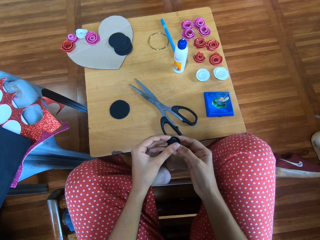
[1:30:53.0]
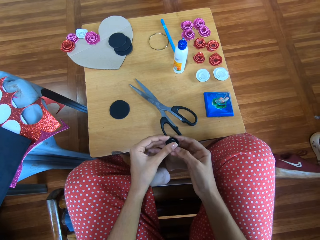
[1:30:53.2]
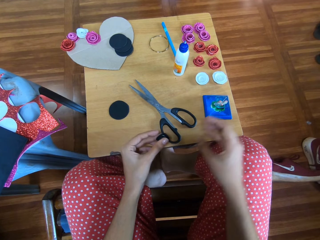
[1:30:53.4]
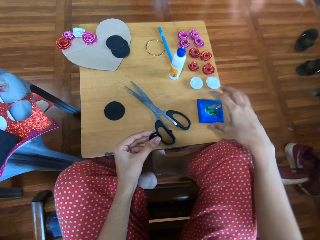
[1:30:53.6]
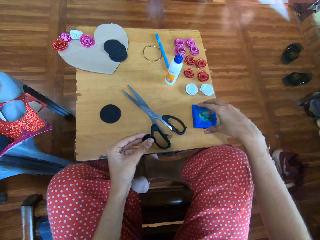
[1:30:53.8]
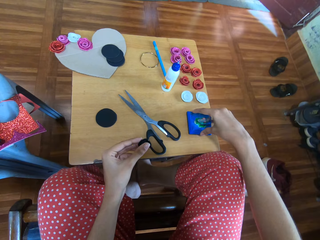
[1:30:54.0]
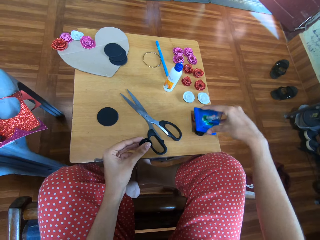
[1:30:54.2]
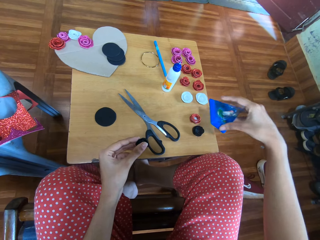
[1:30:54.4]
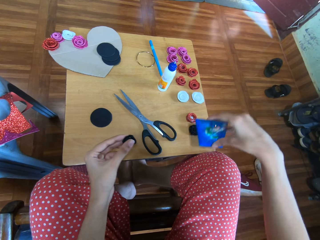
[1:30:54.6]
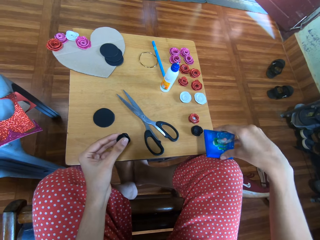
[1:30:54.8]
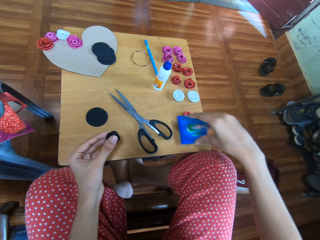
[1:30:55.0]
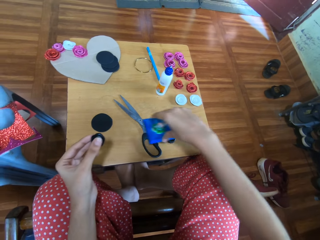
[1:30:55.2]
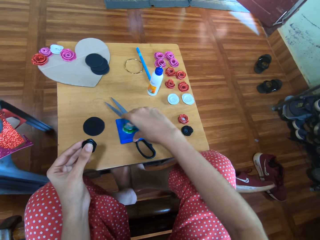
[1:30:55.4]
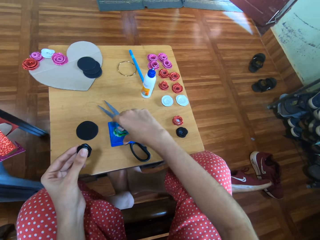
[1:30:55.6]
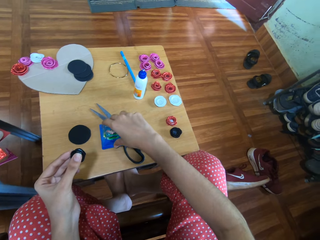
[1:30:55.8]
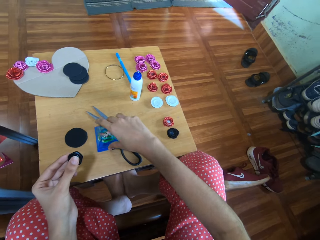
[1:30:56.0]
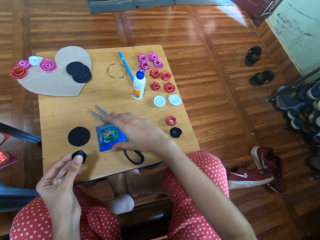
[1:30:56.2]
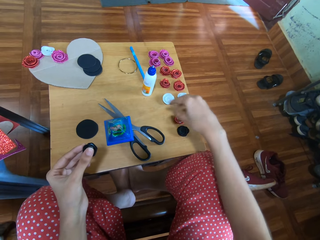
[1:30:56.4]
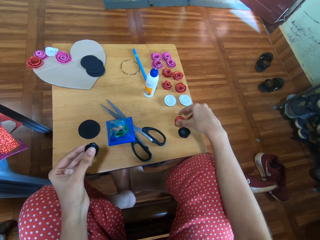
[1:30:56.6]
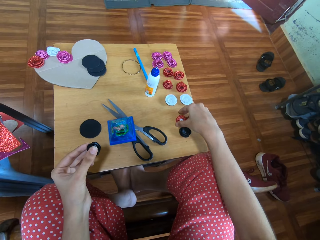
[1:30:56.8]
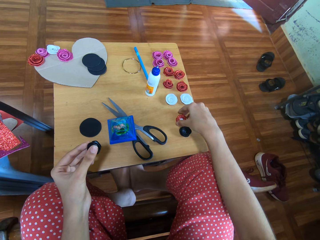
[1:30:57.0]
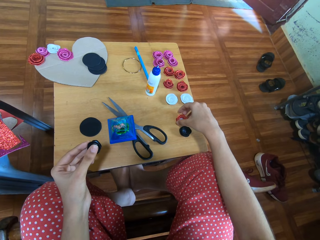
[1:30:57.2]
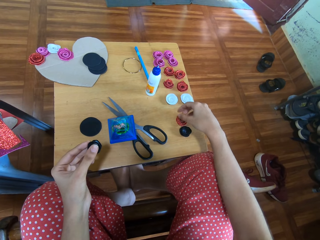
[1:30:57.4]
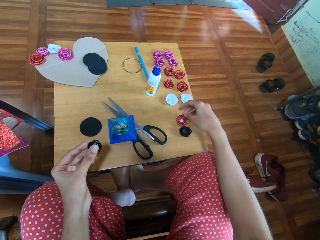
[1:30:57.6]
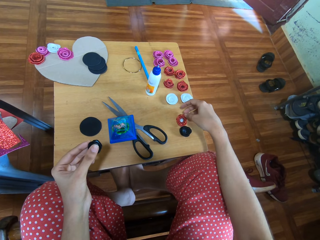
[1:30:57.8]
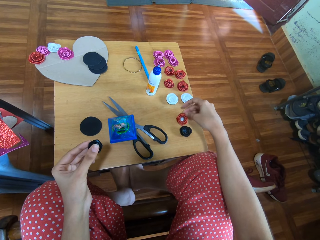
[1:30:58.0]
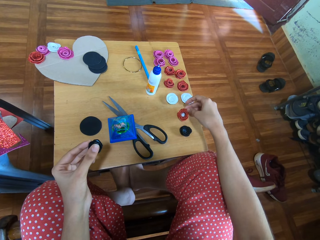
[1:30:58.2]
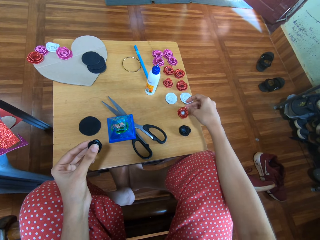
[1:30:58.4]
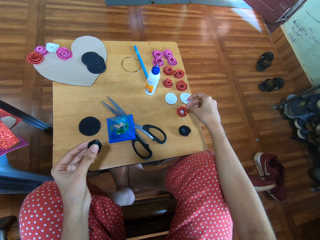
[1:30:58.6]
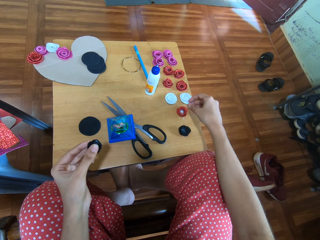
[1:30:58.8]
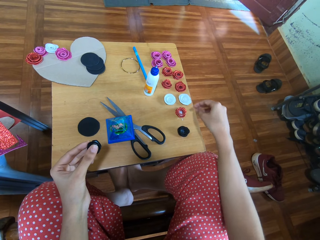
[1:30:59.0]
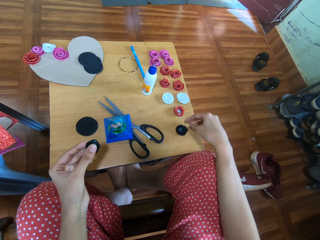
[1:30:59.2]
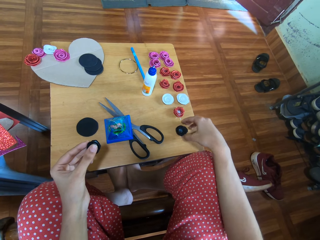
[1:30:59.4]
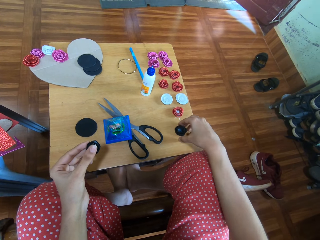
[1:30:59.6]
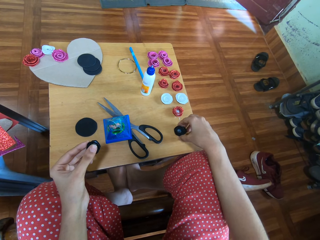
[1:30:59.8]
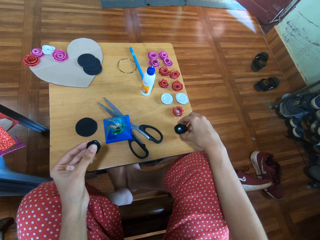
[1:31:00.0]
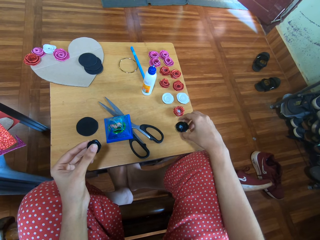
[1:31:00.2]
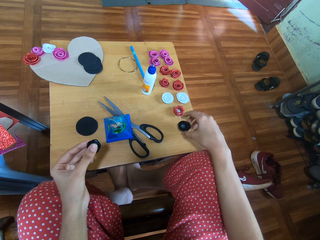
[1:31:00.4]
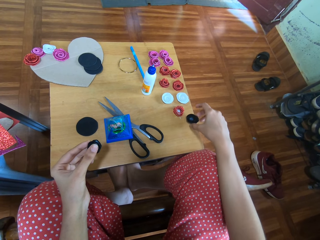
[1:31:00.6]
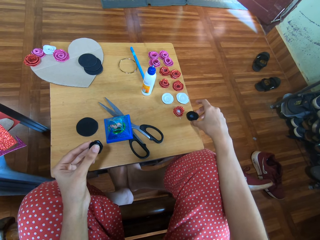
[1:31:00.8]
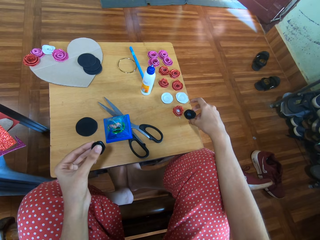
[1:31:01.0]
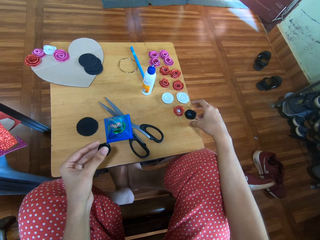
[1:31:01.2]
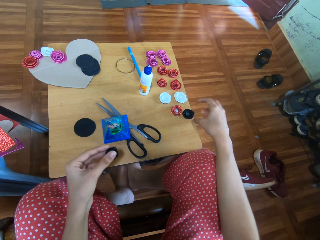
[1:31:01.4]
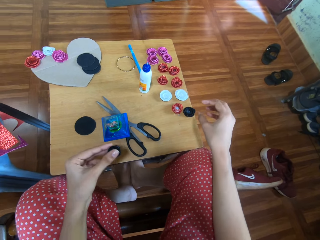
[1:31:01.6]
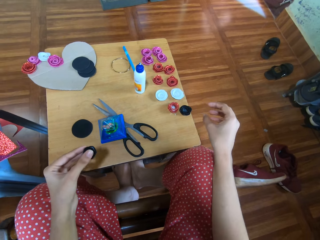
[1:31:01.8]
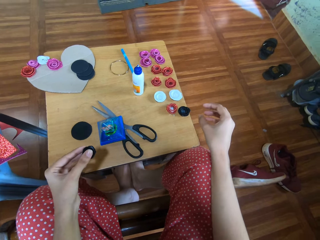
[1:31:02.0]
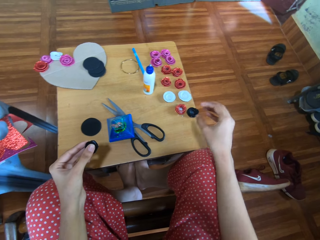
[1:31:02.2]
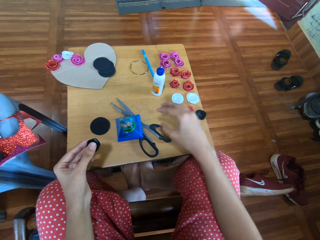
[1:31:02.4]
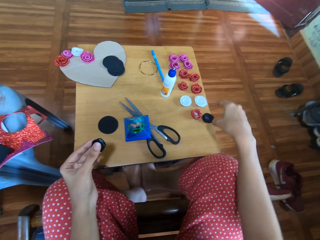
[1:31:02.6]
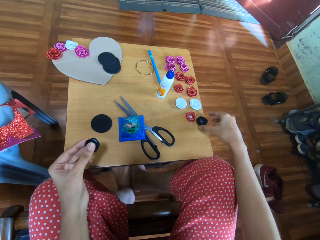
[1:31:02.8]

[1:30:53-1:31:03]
The camera wearer picks up the pyramid snow globe with her right hand. She places the pyramid snow globe on the left side of the table. She moves the red glitter paper rose on the table with her right hand. She moves the black glitter paper rose that was on the table under the pyramid snow globe with her right hand.

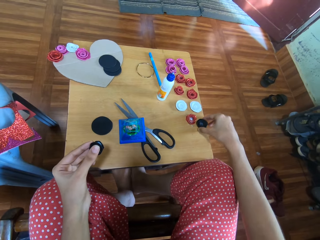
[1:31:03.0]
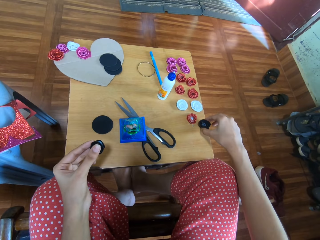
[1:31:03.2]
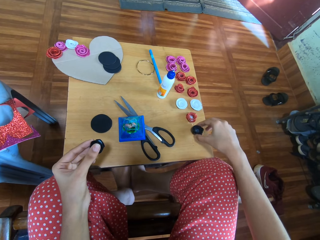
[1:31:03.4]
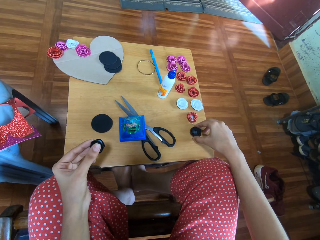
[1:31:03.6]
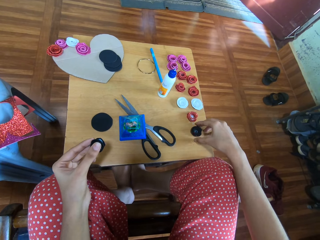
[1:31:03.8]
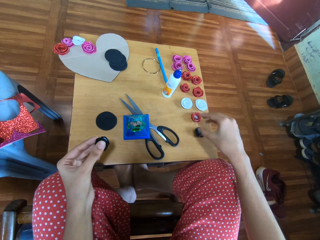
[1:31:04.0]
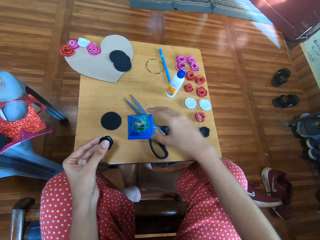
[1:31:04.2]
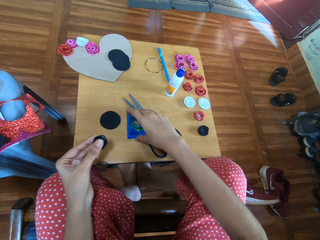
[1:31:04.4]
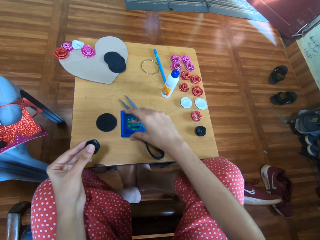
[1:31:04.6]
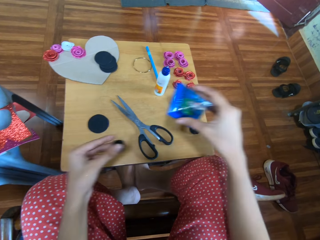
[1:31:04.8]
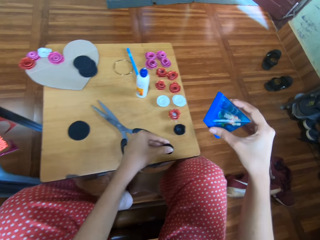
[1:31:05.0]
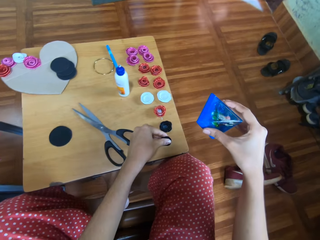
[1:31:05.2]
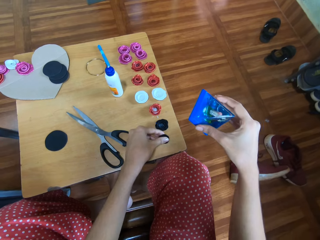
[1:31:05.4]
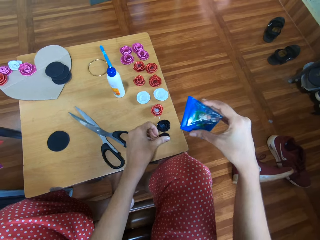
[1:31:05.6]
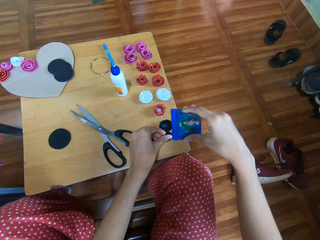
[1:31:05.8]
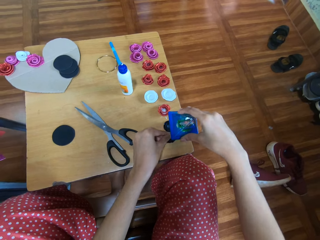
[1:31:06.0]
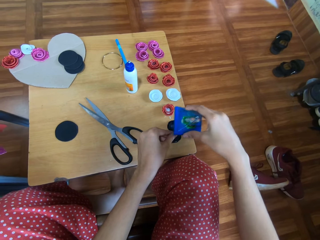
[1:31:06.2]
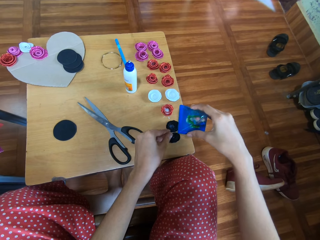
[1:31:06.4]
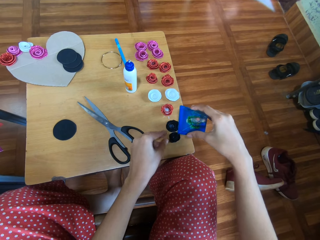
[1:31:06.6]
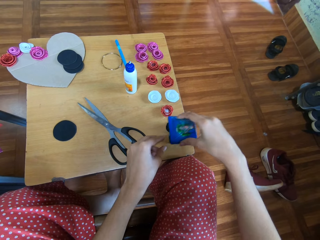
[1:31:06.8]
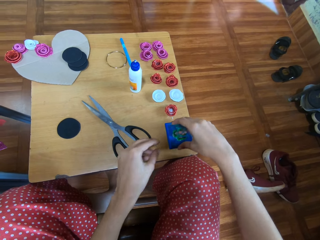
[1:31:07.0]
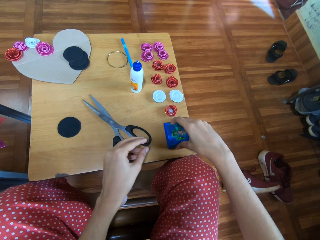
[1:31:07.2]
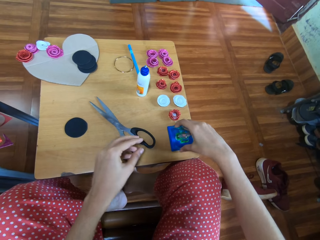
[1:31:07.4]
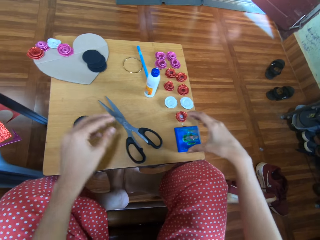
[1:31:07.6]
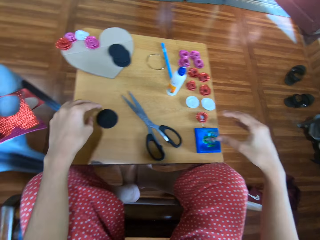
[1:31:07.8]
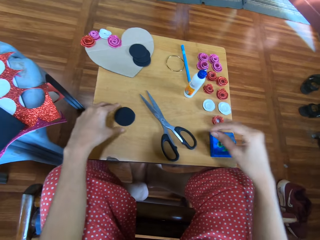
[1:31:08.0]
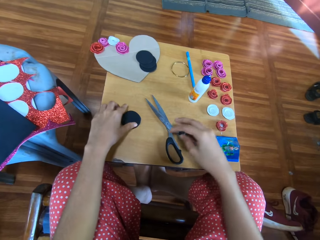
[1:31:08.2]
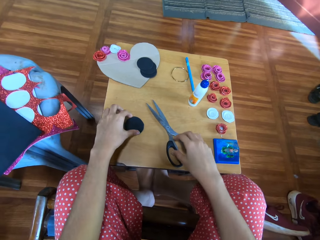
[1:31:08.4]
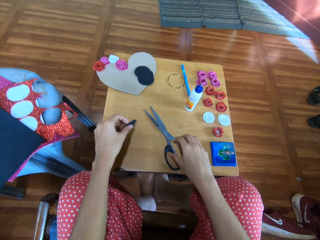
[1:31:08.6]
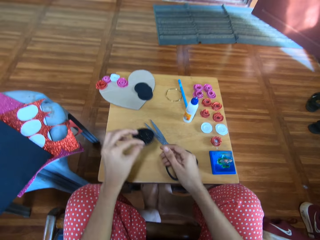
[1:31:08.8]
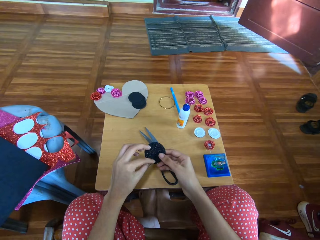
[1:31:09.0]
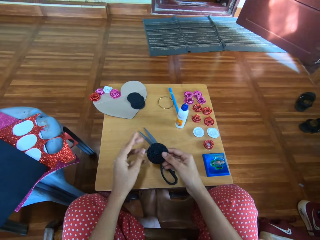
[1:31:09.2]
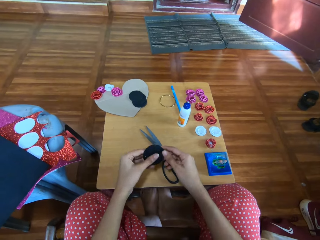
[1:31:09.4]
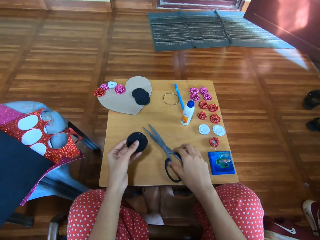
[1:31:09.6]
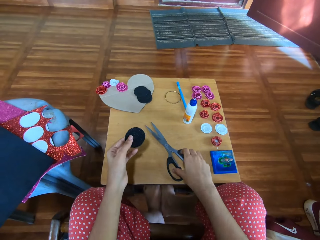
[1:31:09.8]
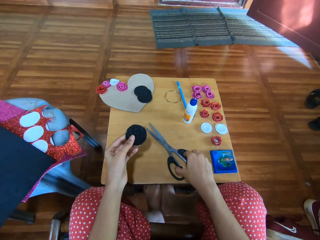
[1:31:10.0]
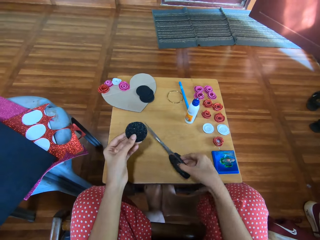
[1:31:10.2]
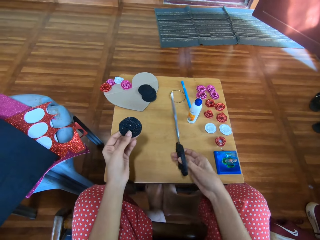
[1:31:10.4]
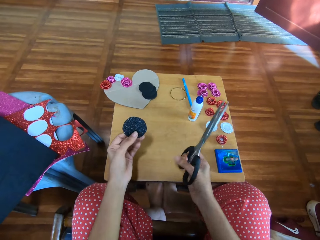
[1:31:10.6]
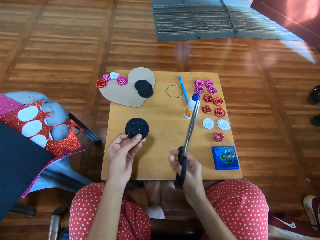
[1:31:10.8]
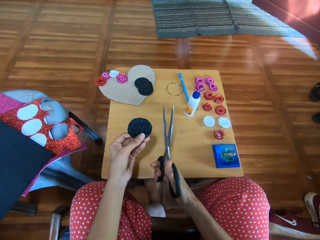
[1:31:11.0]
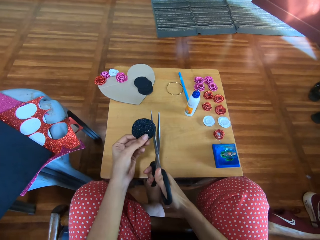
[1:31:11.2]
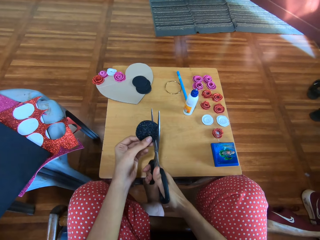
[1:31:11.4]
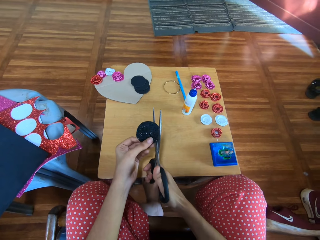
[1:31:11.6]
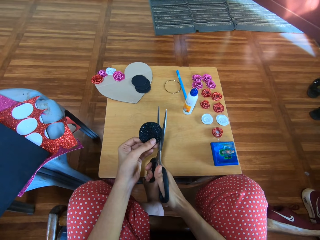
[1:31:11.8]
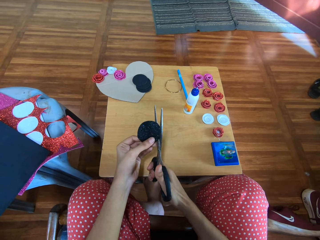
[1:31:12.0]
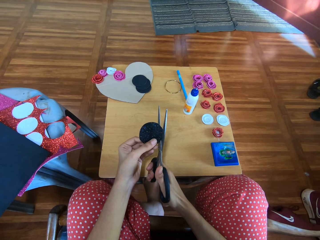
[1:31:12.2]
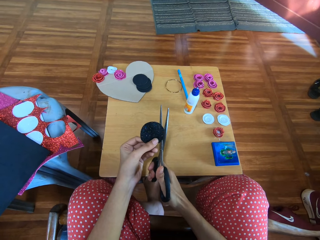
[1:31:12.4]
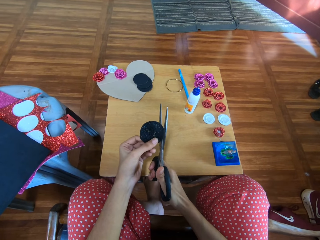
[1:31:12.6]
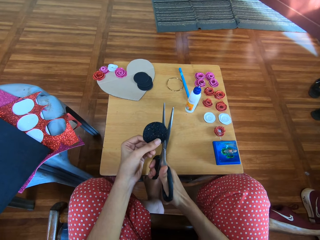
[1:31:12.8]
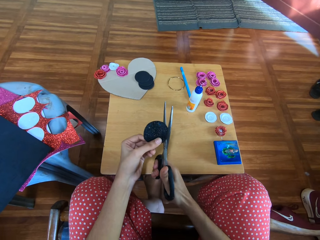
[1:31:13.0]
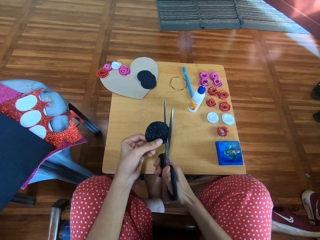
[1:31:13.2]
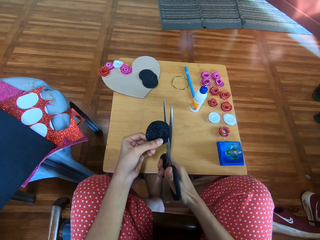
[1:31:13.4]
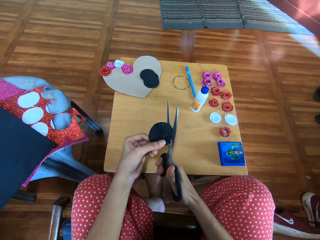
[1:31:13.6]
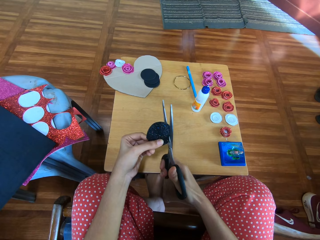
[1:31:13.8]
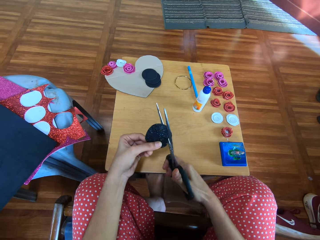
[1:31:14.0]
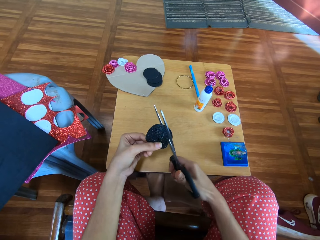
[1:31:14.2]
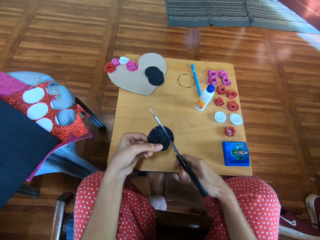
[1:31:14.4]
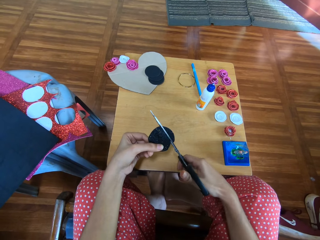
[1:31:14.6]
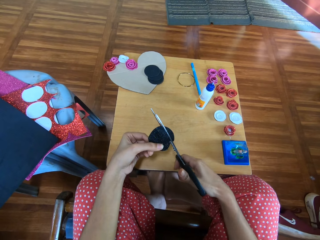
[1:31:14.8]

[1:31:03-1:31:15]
The camera wearer picks up the pyramid snow globe with her right hand. She takes a glitter flower ribbon. She places the black glitter paper rose in her right hand on the table. She covers the two black glitter paper roses on the table with the pyramid snow globe. She picks up another round-shape piece of black glitter paper from the table with her left hand, passes the black glitter paper to her right hand and back to her left hand. She picks up the scissors from the table with her right hand. She cuts the circular piece of glitter paper into a spiral with the scissors.
